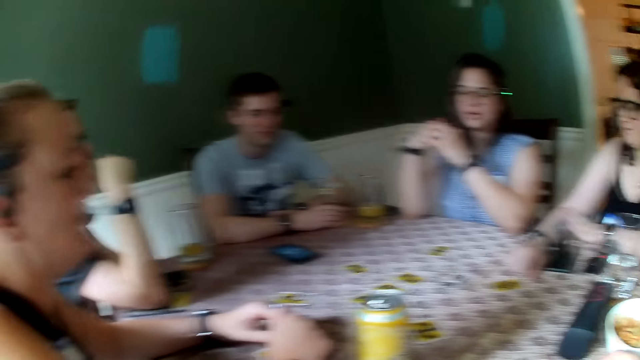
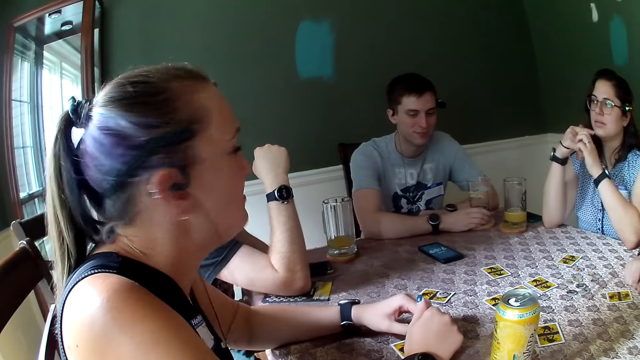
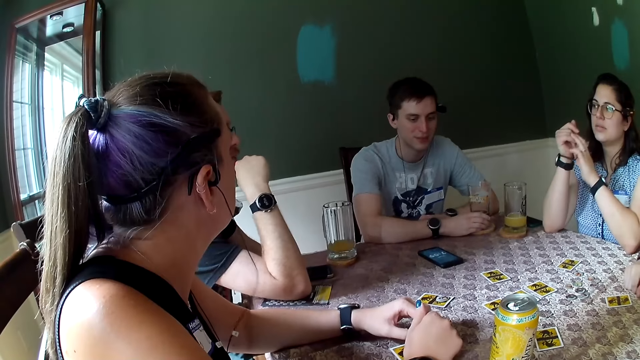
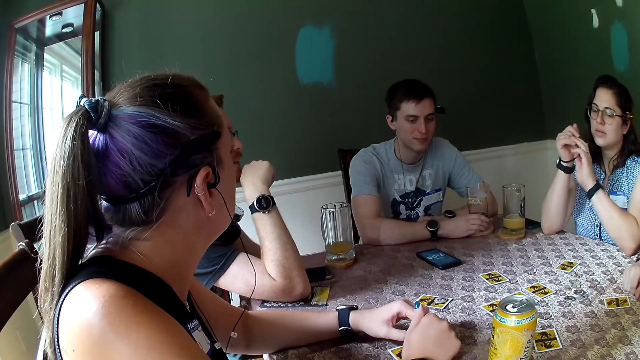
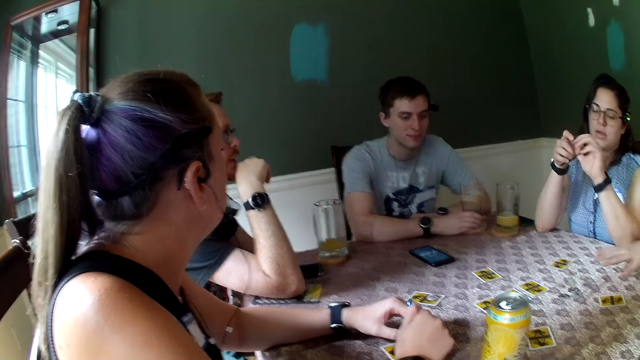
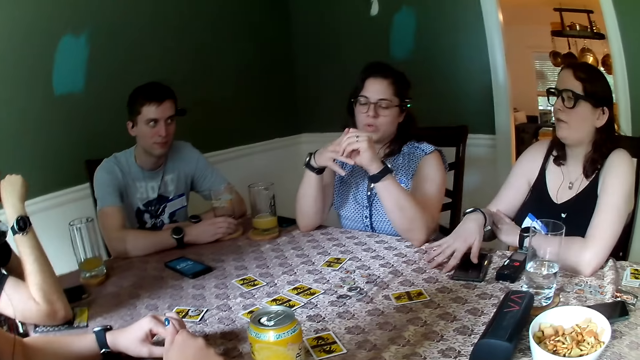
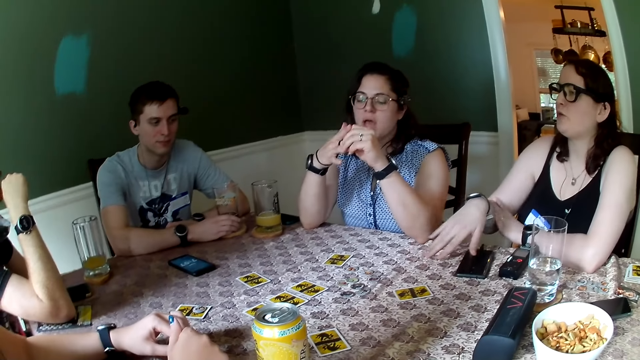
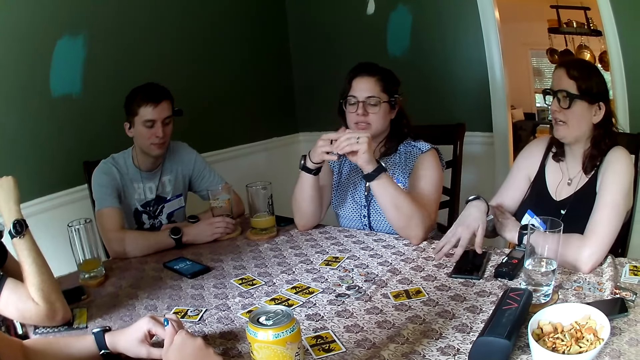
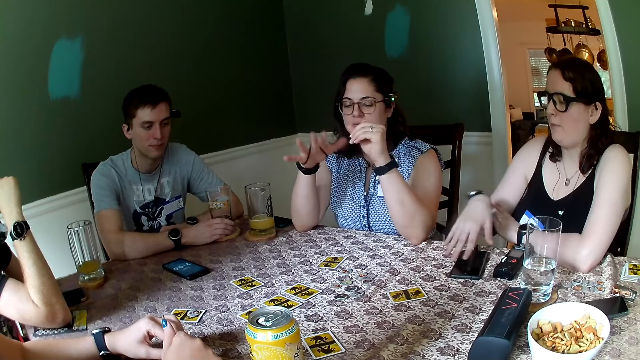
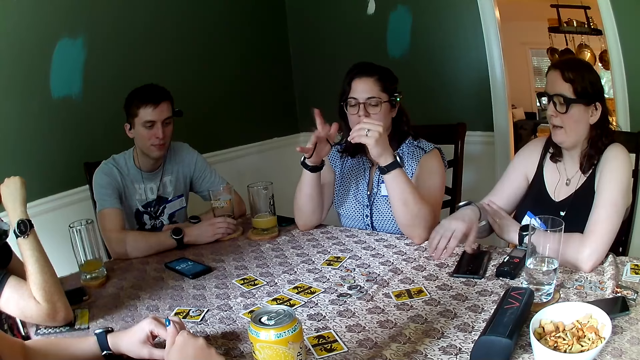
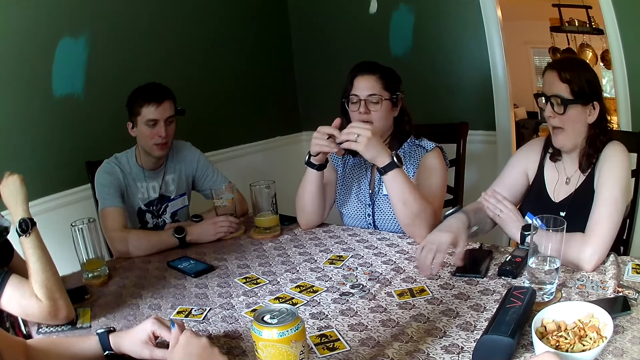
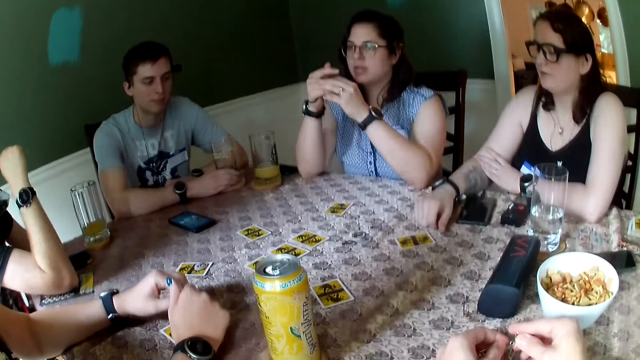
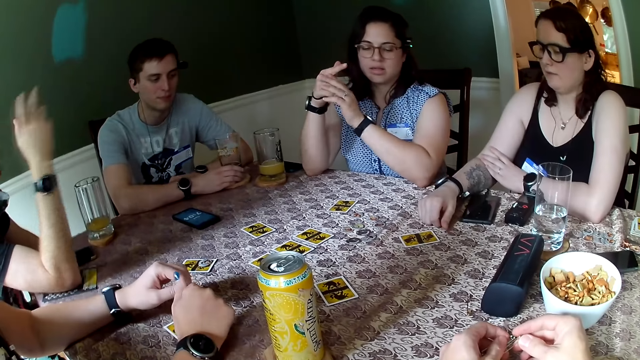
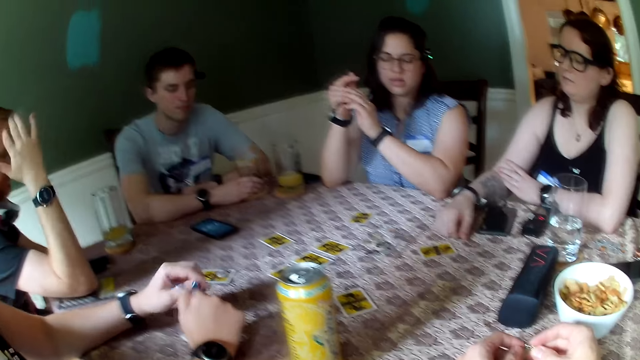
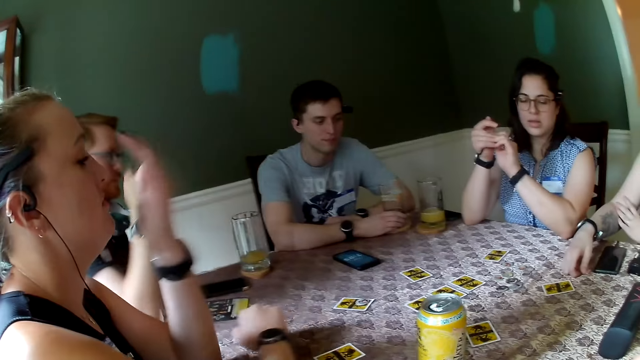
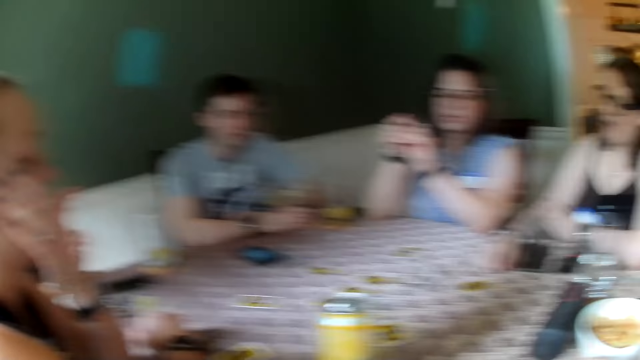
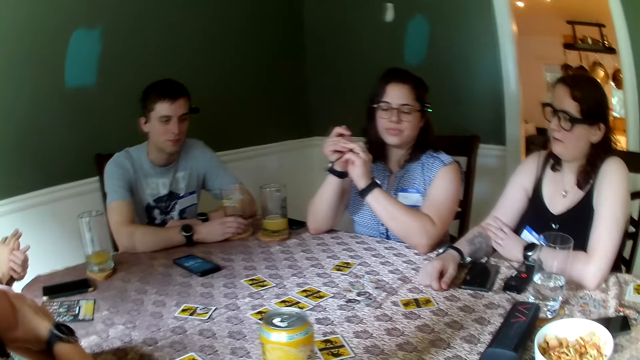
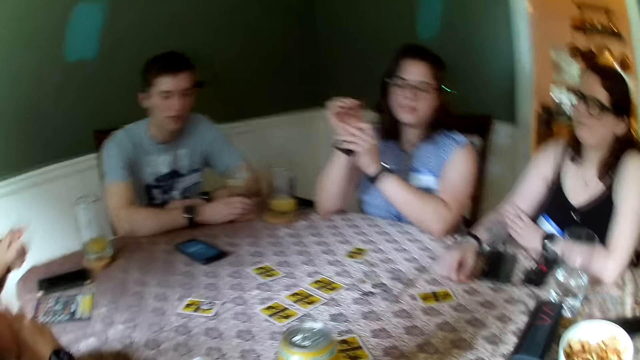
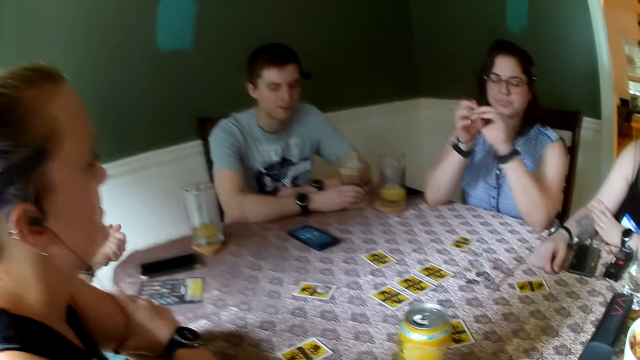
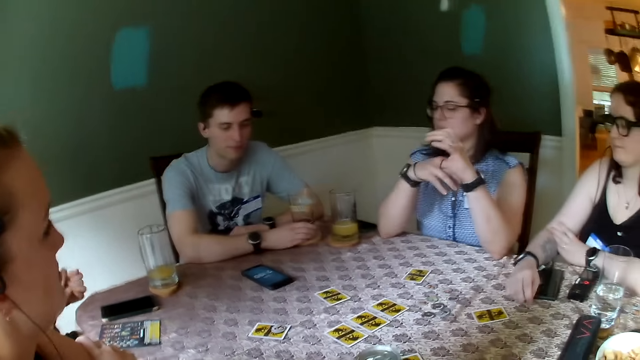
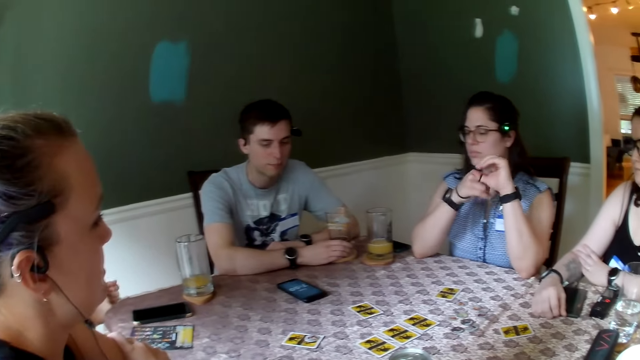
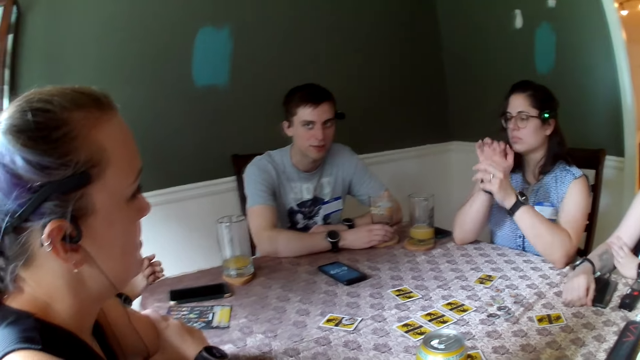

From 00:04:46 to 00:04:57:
A woman interacts with a man.

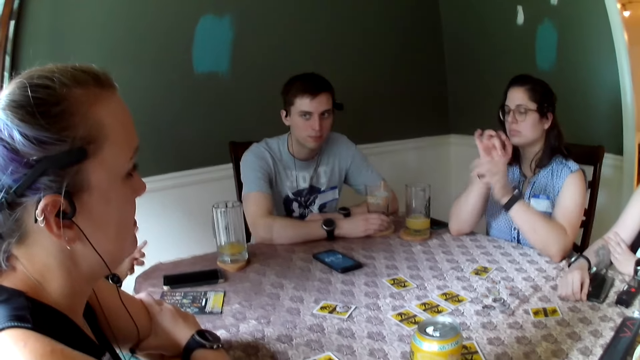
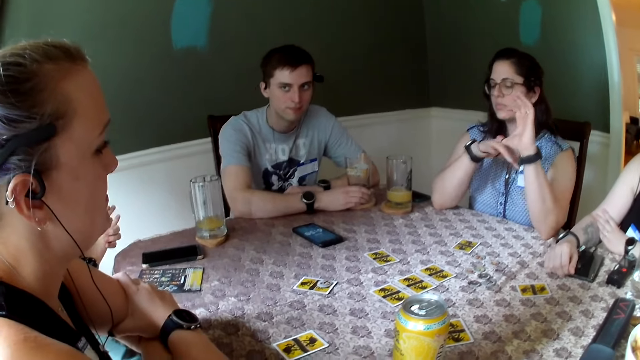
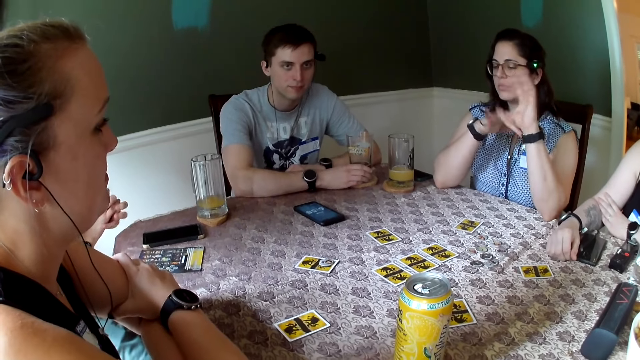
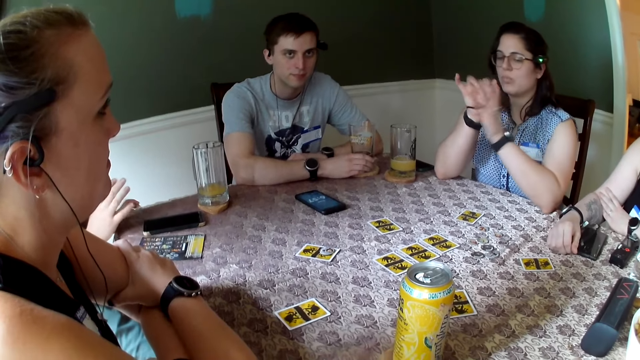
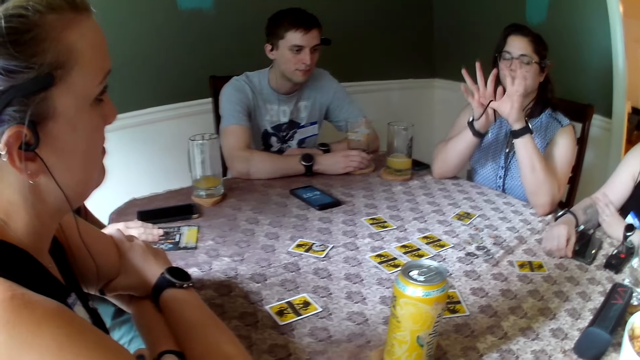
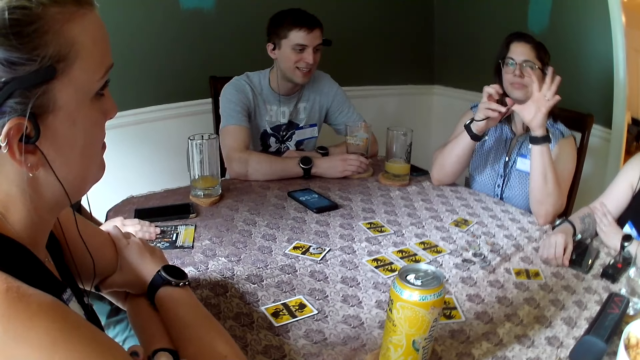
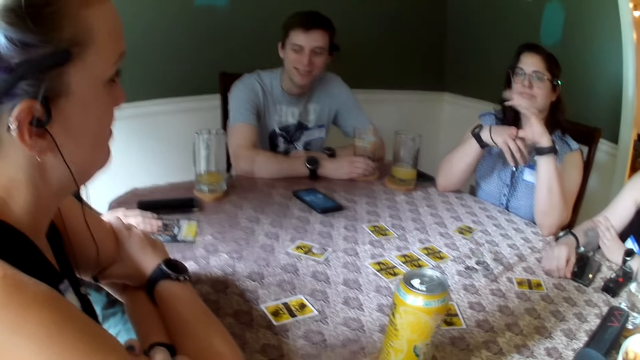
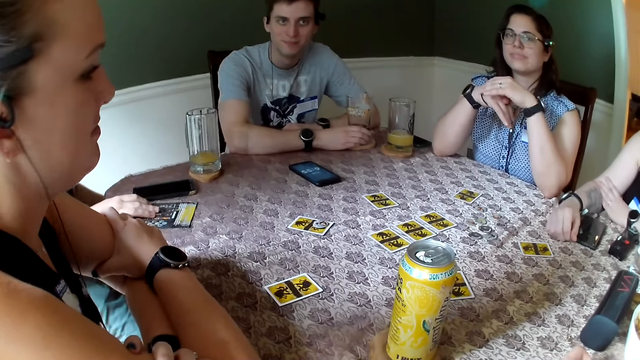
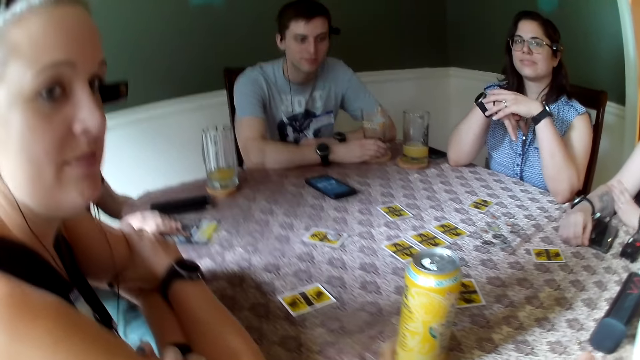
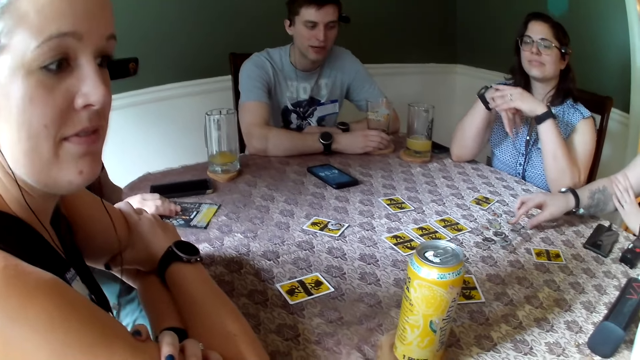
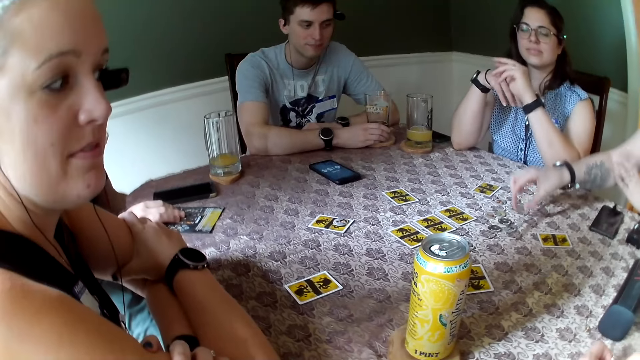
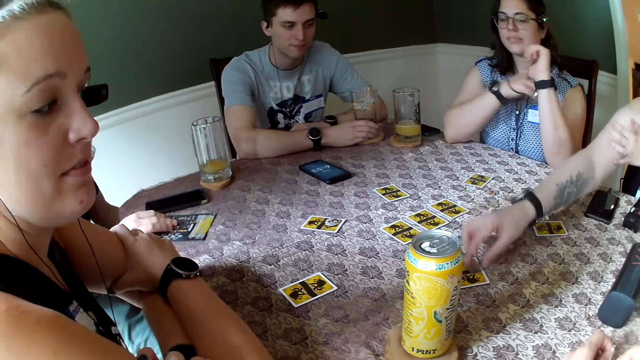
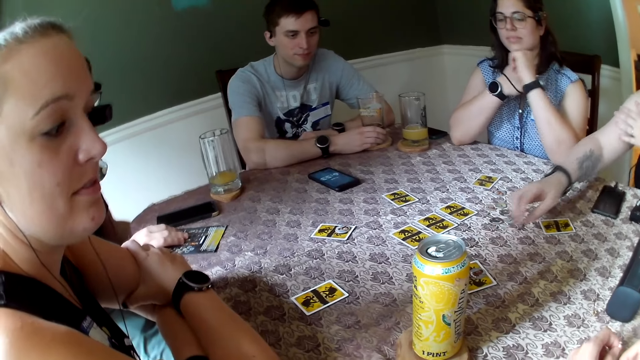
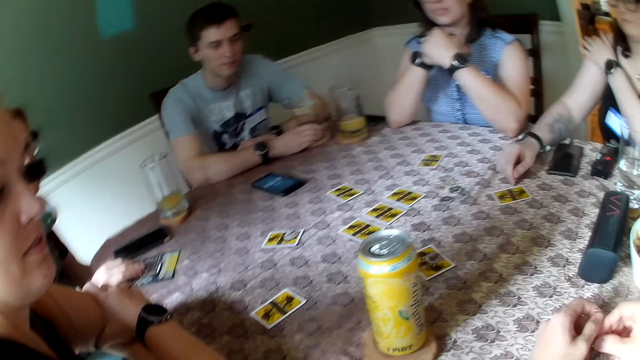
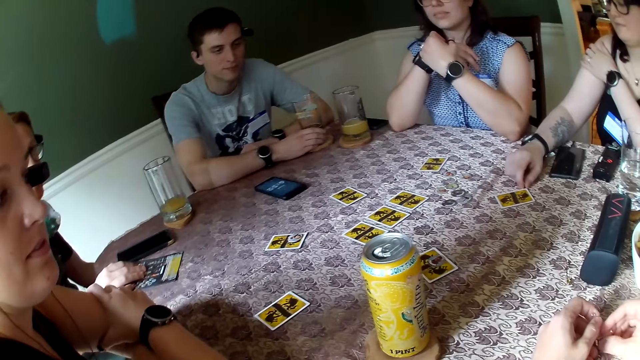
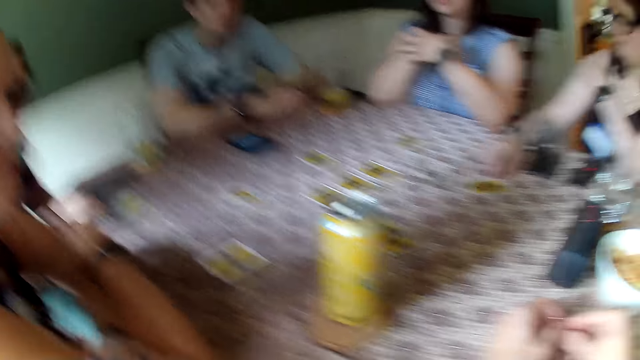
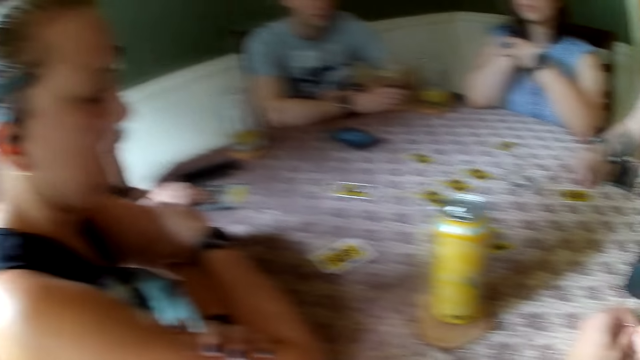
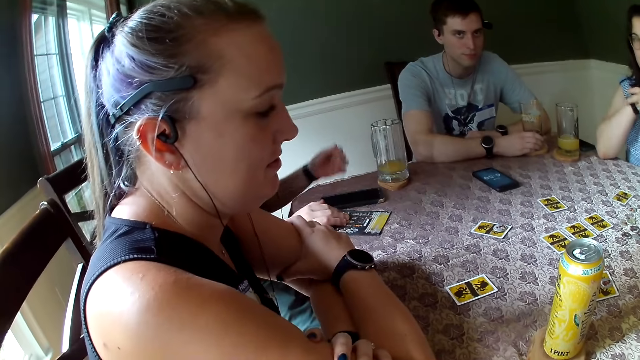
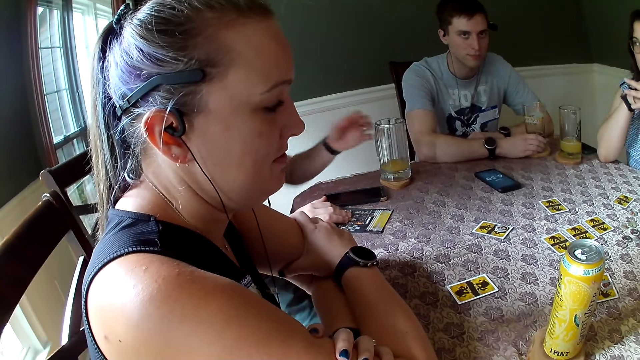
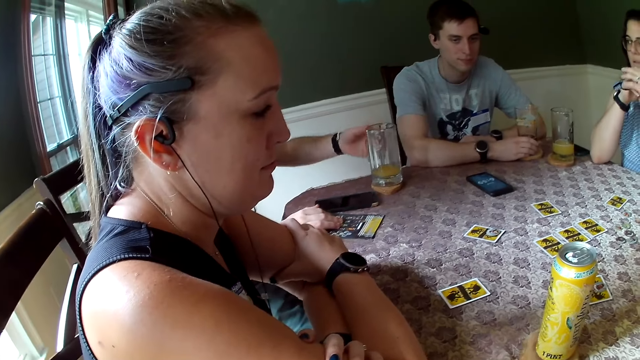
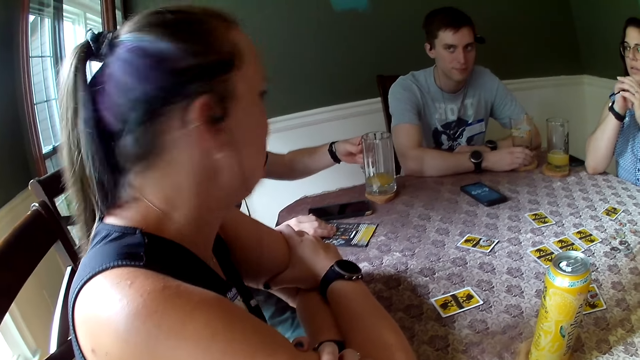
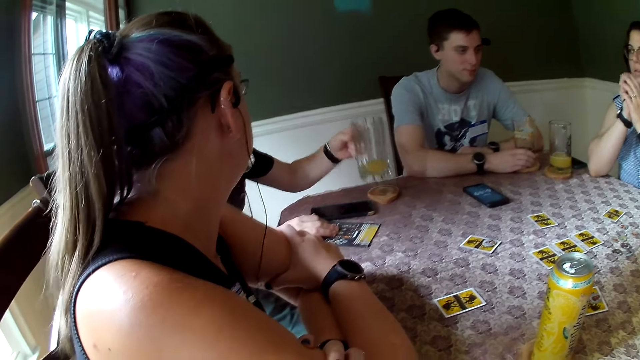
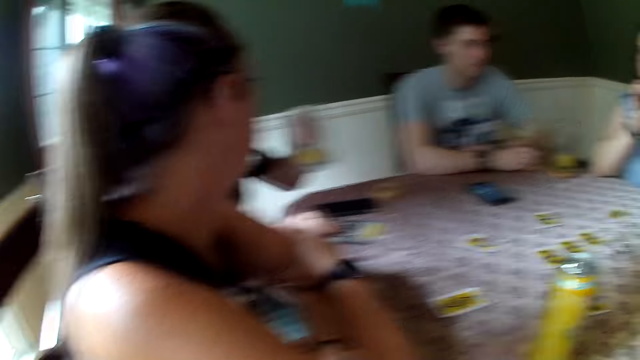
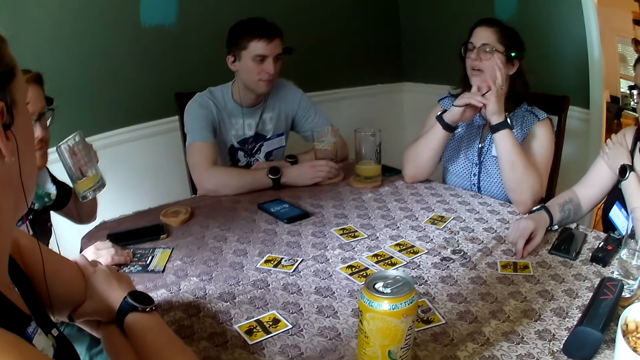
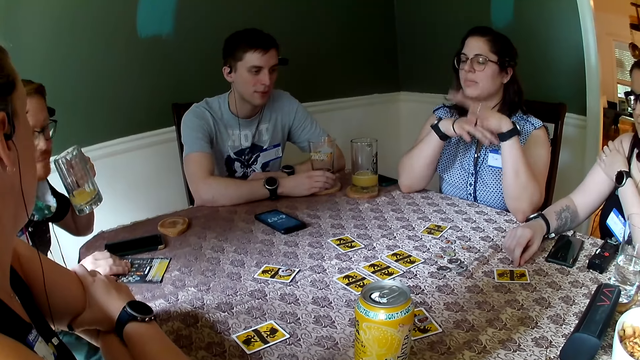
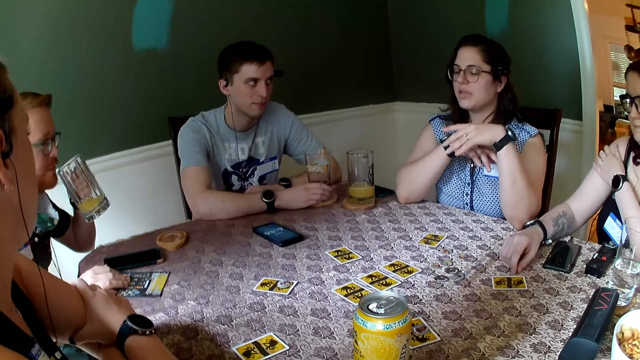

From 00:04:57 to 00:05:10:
A man touches a paper on the table with his right hand. A woman picks up a chip from the table with her right hand and drops the chip on the table with her right hand. The man picks up a cup from the table with his left hand.
